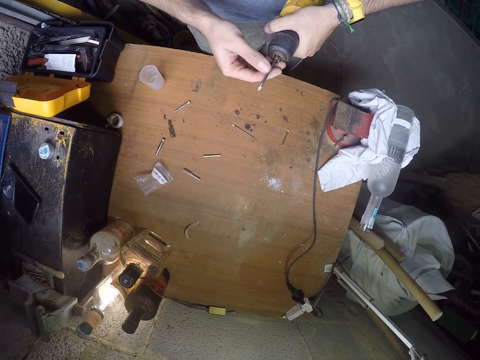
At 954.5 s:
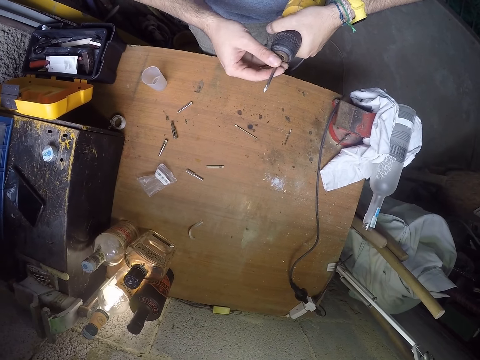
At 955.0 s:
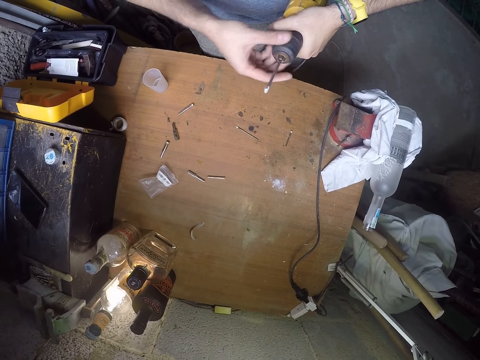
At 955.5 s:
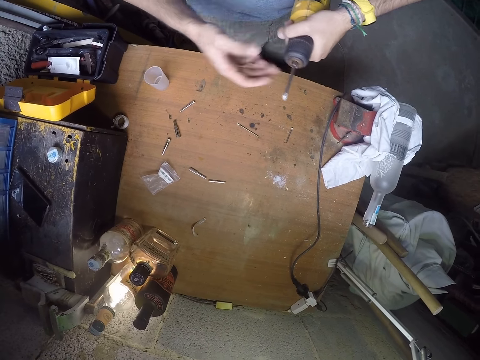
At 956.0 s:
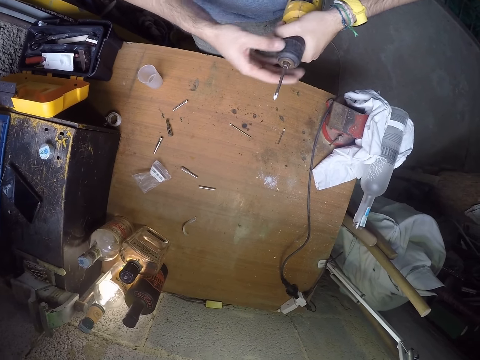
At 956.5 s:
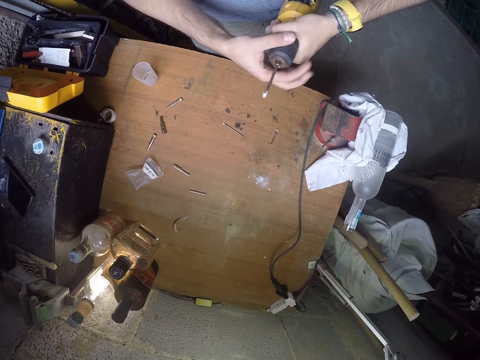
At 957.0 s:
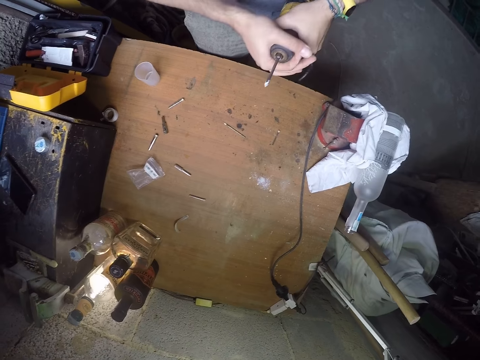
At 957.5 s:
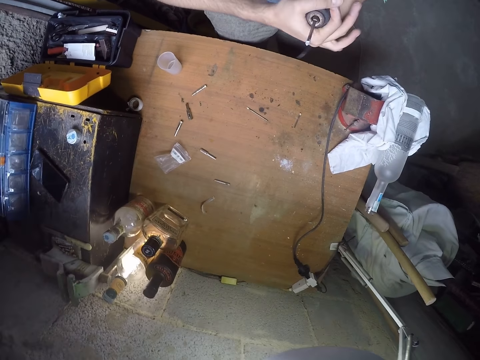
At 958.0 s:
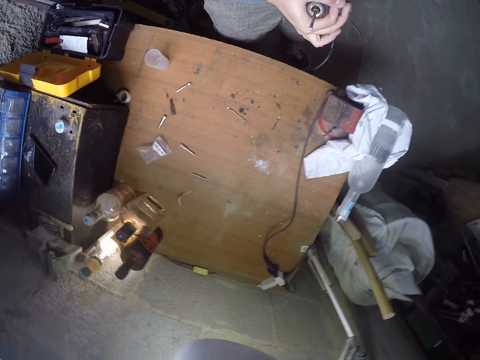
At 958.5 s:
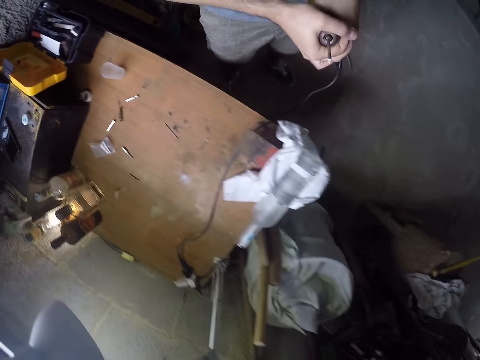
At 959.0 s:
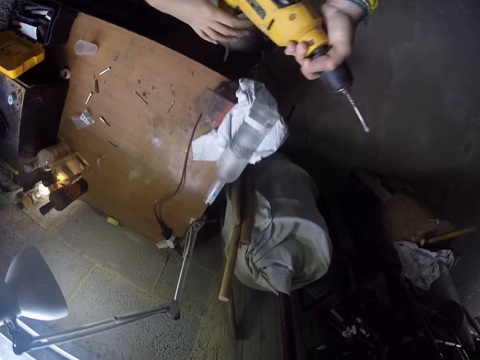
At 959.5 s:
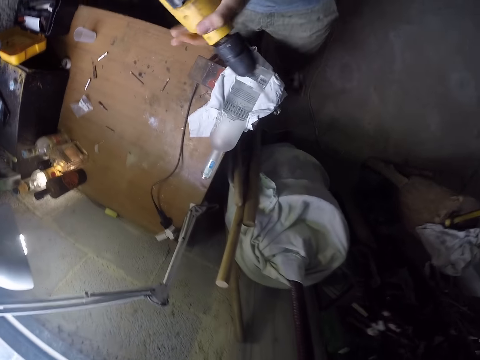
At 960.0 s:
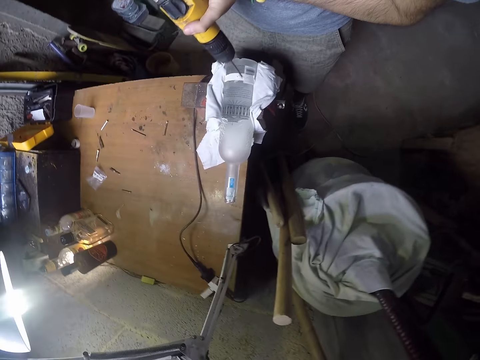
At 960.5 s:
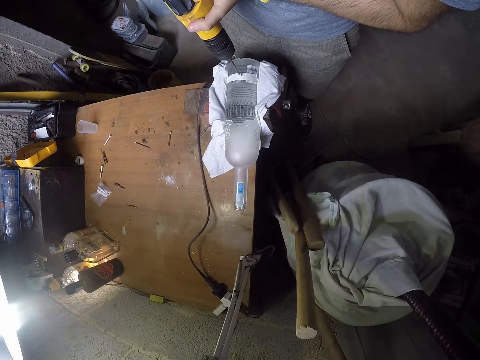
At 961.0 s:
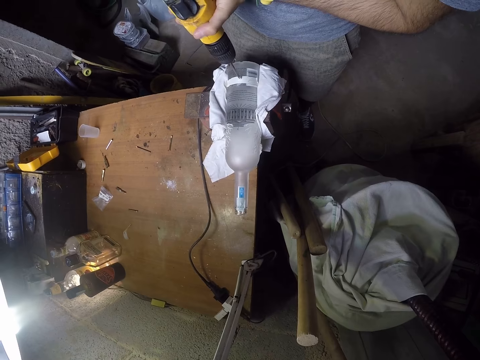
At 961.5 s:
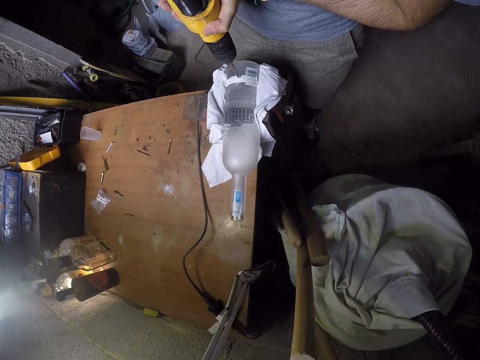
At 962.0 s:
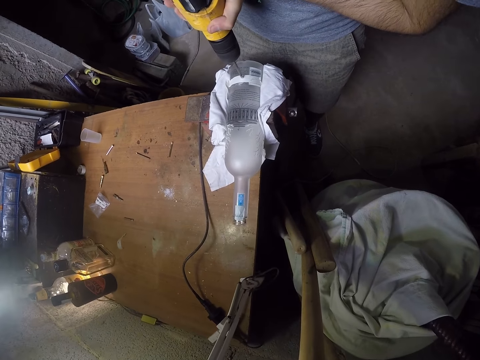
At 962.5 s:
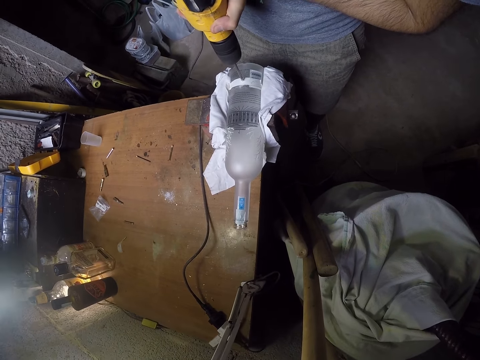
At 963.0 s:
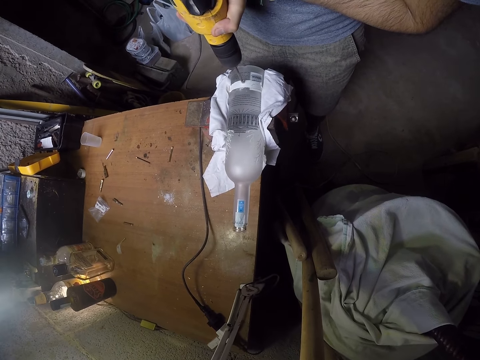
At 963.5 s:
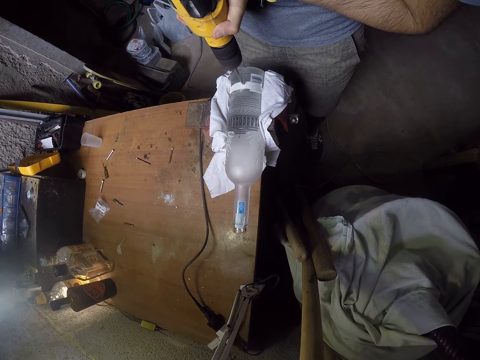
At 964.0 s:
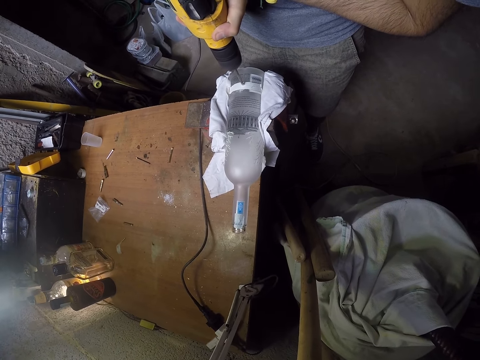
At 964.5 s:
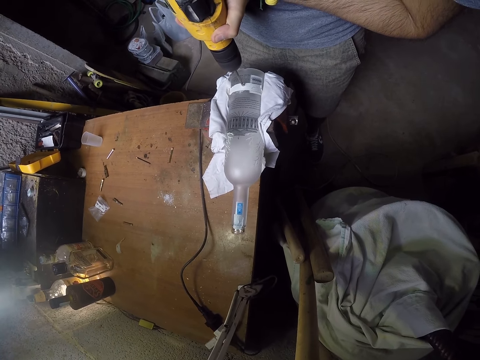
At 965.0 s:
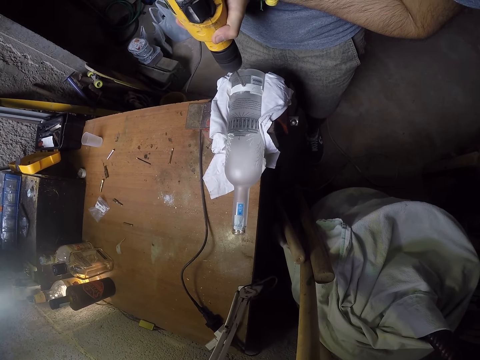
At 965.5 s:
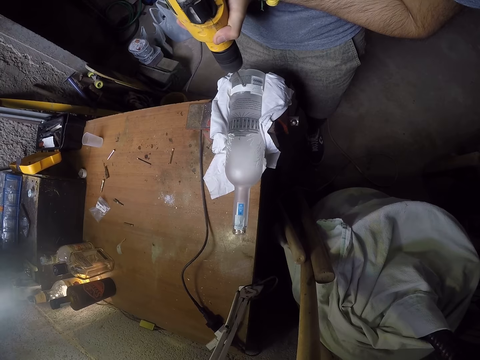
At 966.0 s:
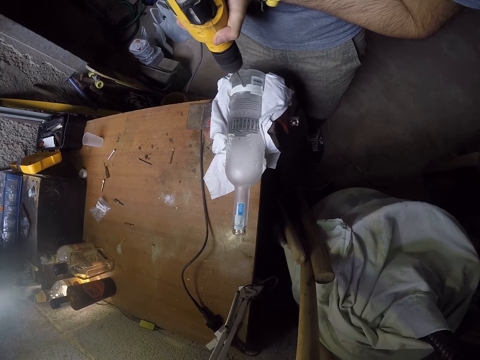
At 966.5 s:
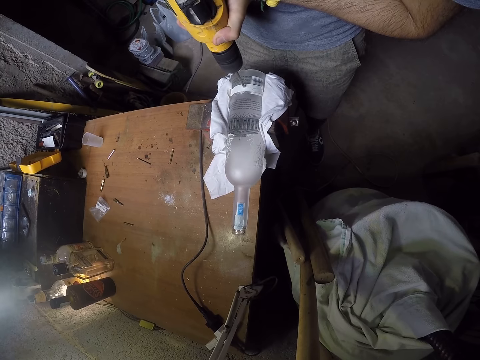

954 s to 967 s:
The camera wearer adjusts the drill part. He touches the drill bit with his right hand. He screws the chuck with his right hand. He holds the corded hammer drill in his left hand. He holds the corded hammer drill with both hands. He drills the glass bottle with the corded hammer drill in his hands.

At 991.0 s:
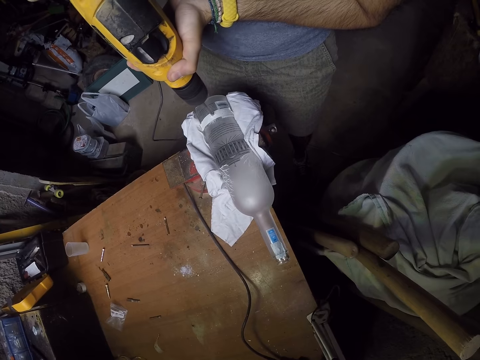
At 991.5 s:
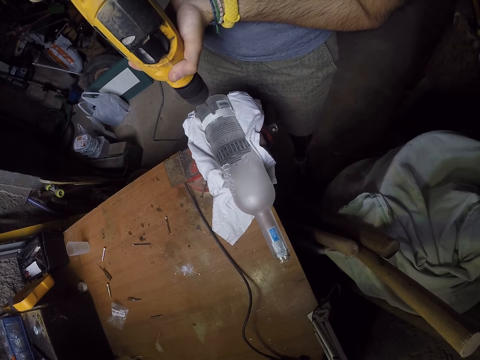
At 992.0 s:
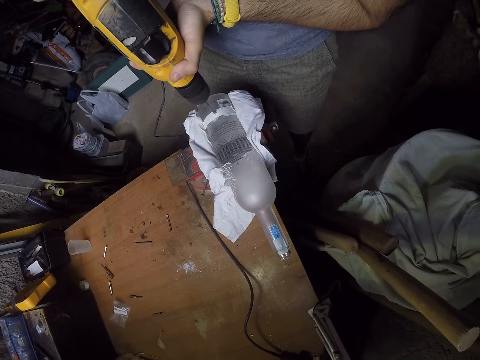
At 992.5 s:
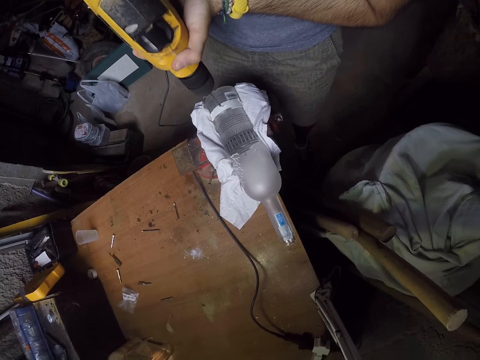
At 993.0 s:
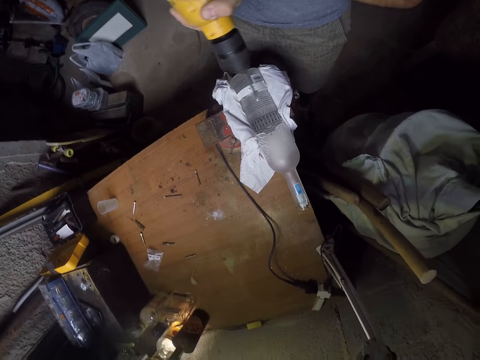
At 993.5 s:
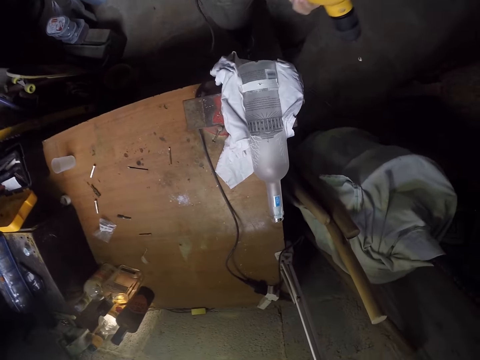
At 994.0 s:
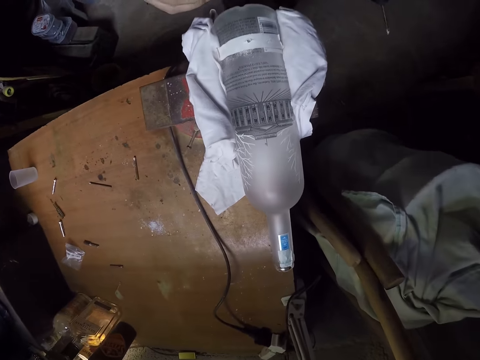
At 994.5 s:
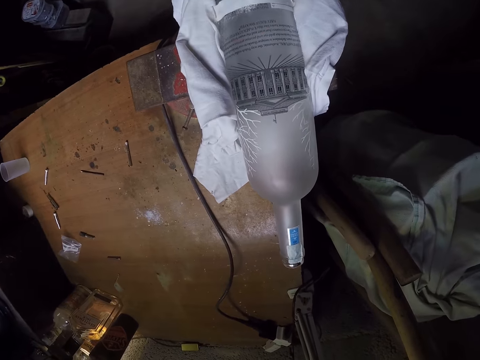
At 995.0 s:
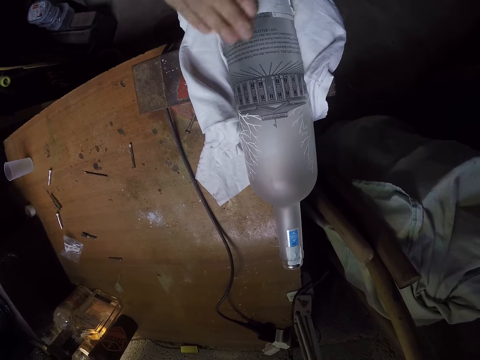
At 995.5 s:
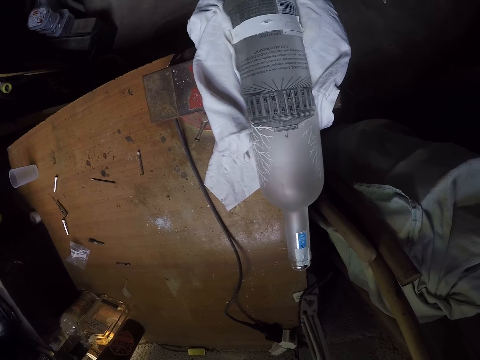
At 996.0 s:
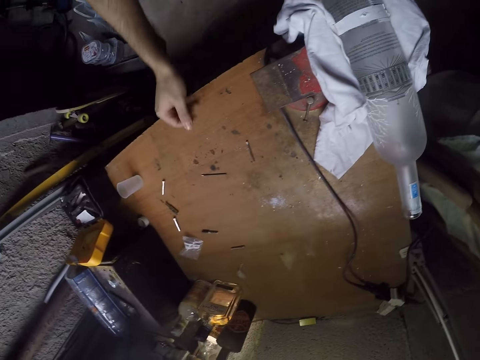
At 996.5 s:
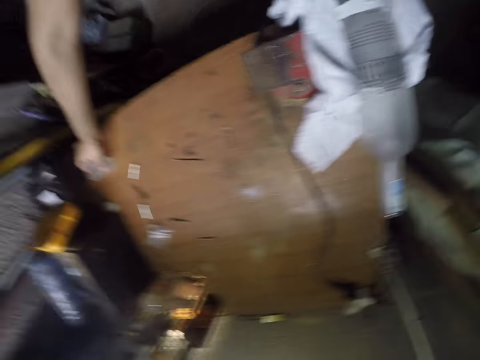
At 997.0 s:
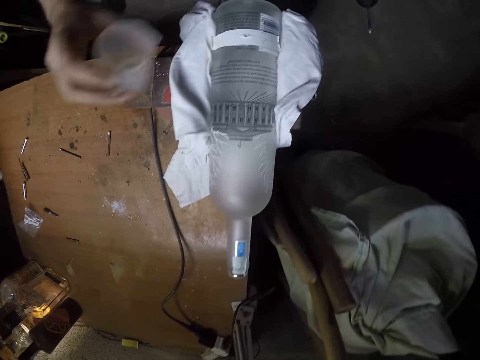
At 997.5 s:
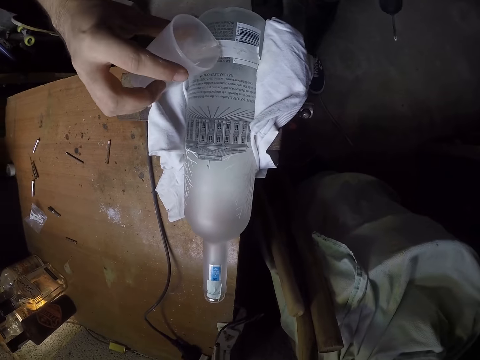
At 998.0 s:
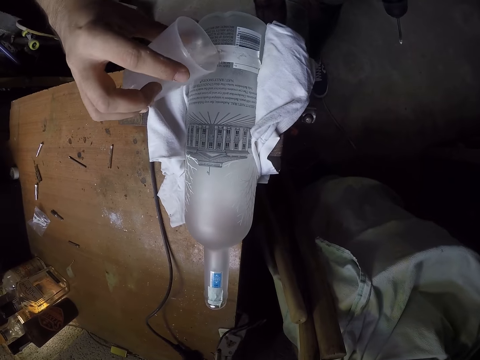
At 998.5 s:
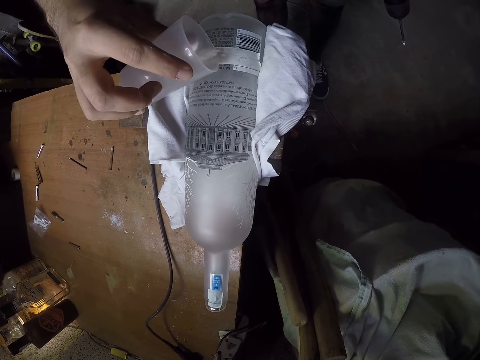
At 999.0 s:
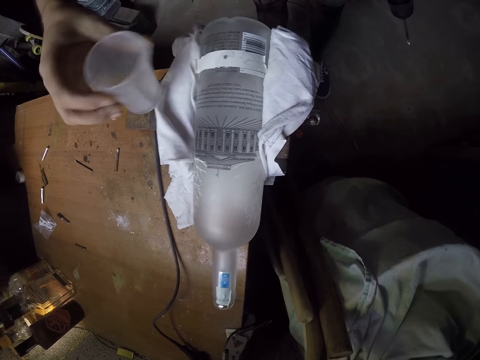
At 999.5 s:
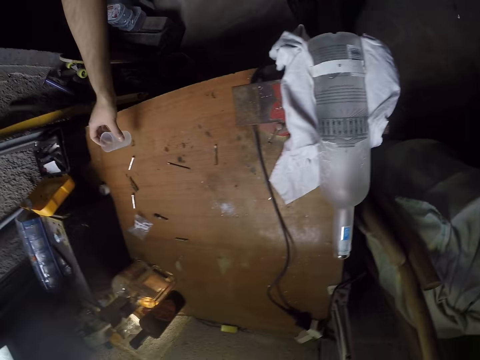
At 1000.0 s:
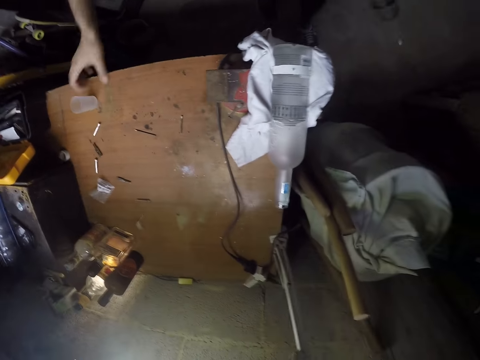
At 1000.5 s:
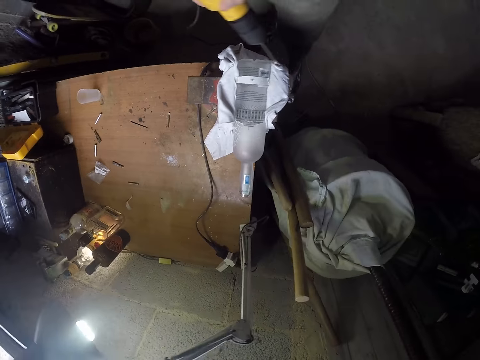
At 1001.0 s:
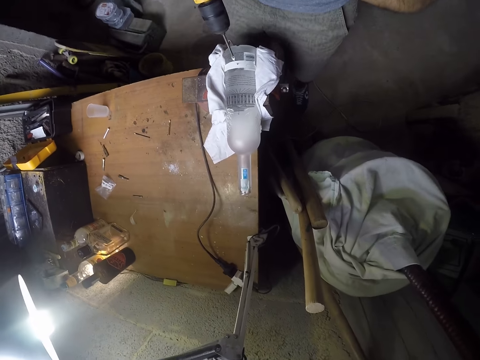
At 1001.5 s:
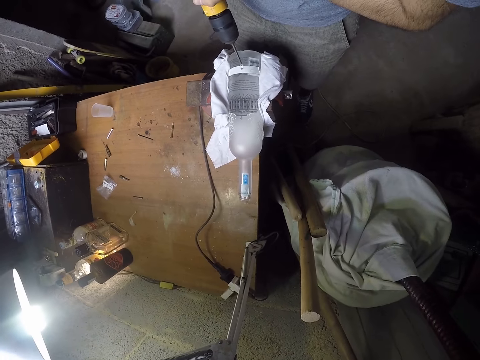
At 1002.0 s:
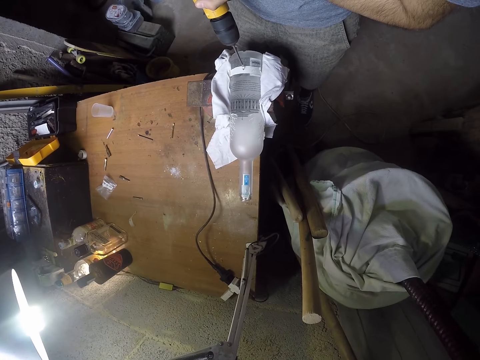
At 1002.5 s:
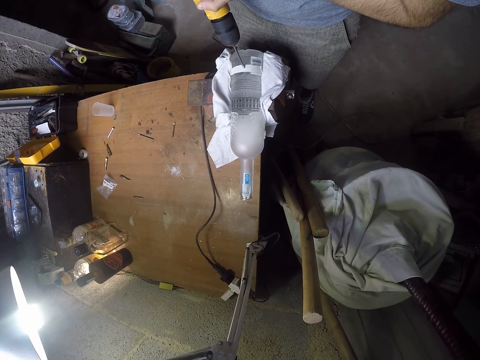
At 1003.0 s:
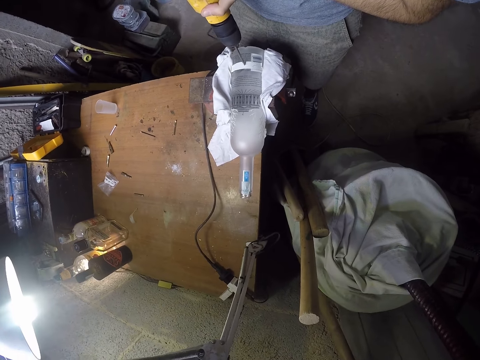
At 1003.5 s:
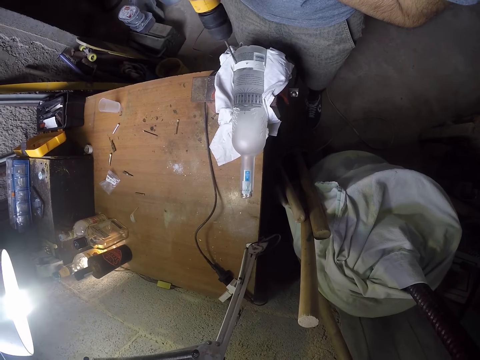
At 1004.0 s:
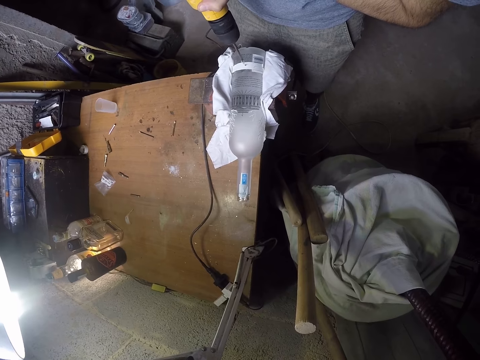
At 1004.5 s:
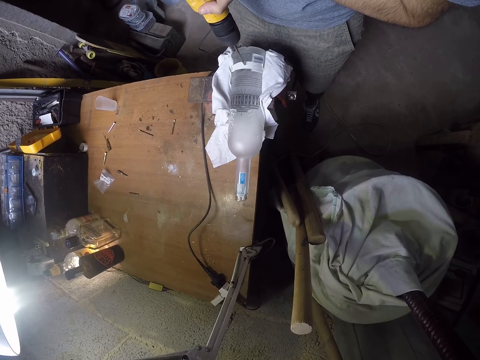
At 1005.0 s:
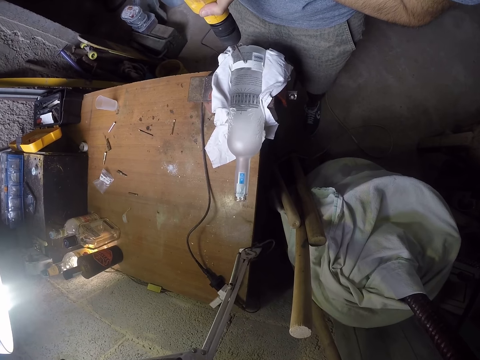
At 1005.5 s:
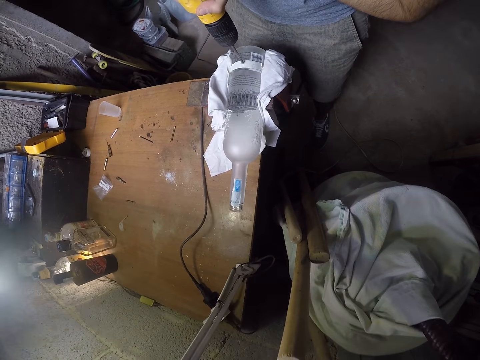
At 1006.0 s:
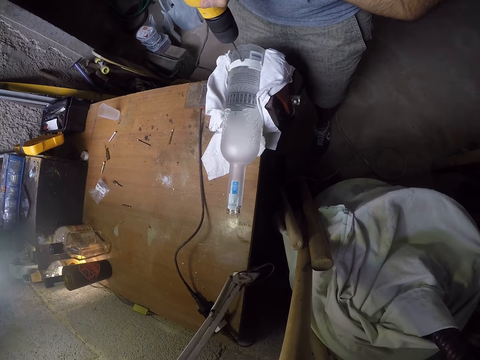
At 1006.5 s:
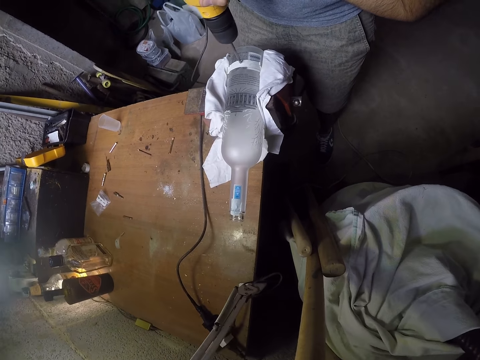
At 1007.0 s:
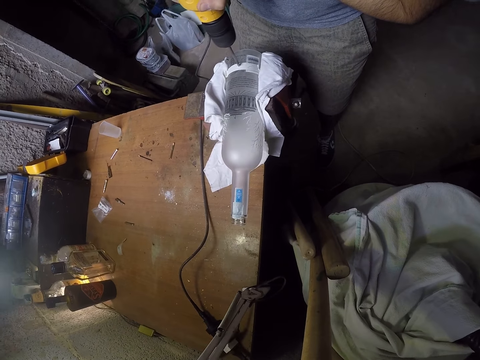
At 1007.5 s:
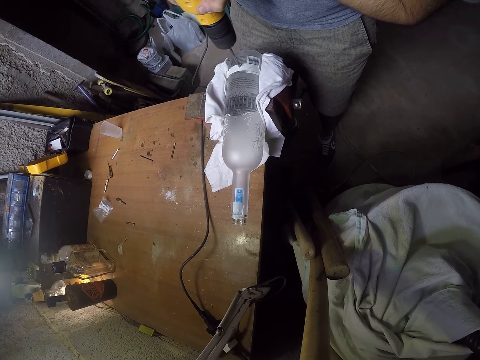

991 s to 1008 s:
The camera wearer moves the leg. He removes the dirt from the bottle. He wipes the surface of the drilling bottle hole with his right hand. He picks up the cup on the table with his right hand. He pours the lubricant from the cup inside the glass bottle hole with his right hand. He drops the cup on the table with his right hand. He holds the drill. He drills the glass bottle with the corded hammer drill in his hands.
